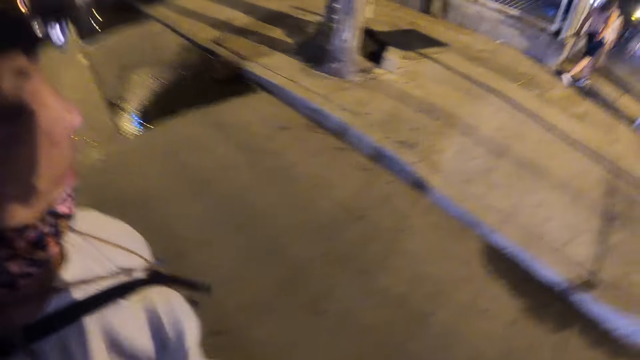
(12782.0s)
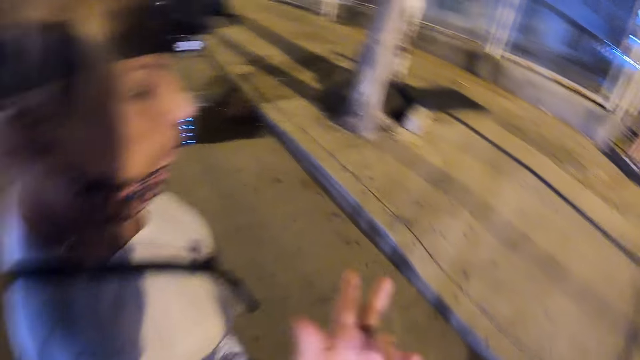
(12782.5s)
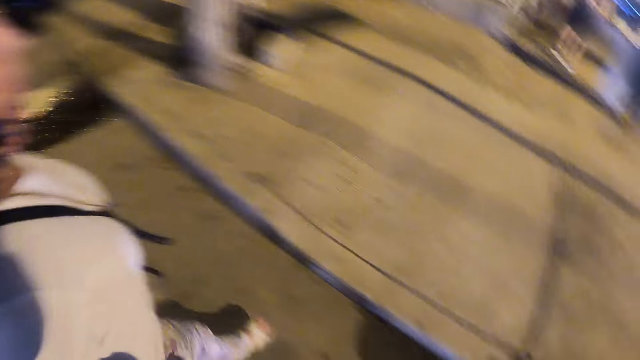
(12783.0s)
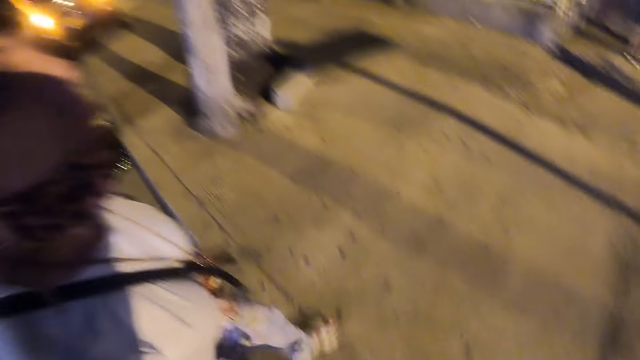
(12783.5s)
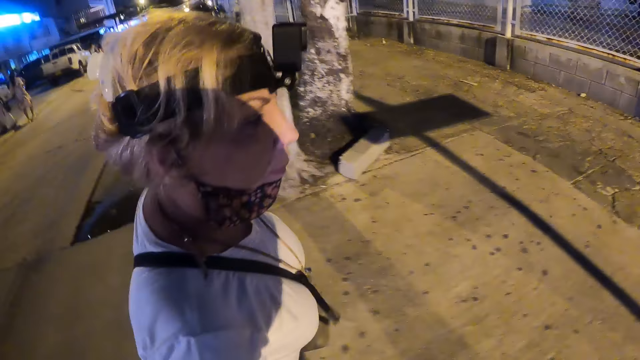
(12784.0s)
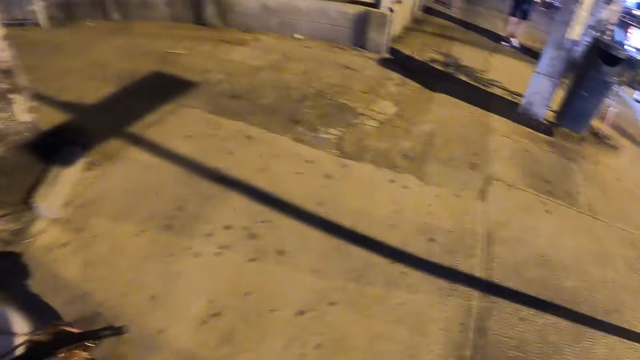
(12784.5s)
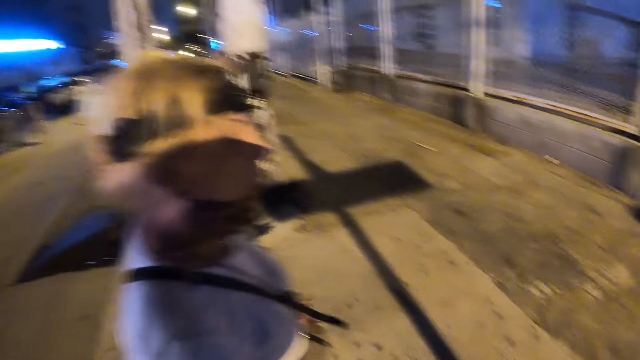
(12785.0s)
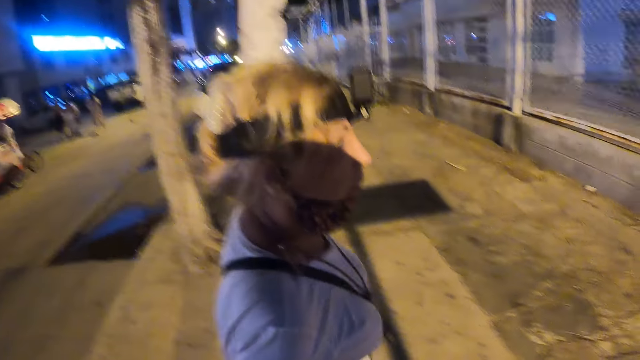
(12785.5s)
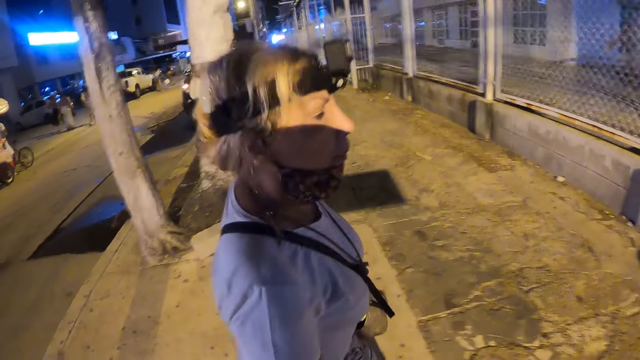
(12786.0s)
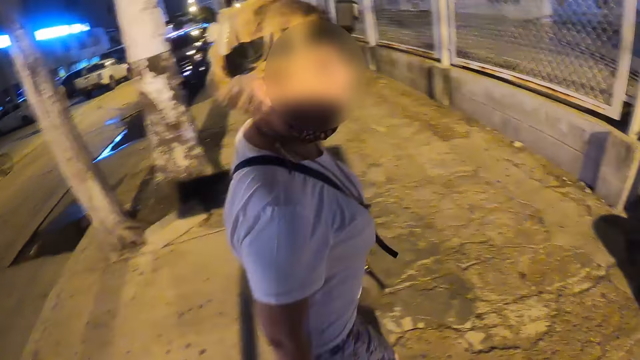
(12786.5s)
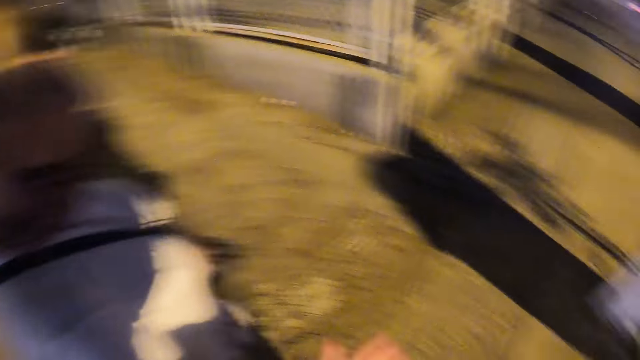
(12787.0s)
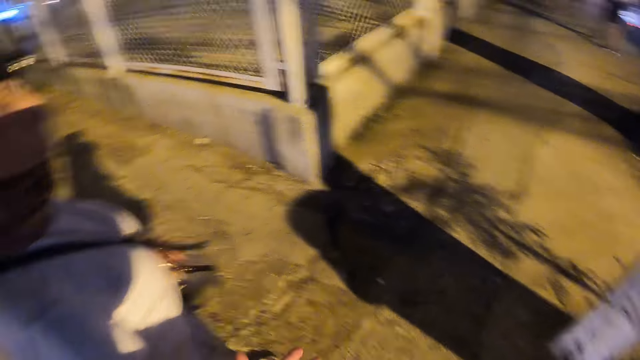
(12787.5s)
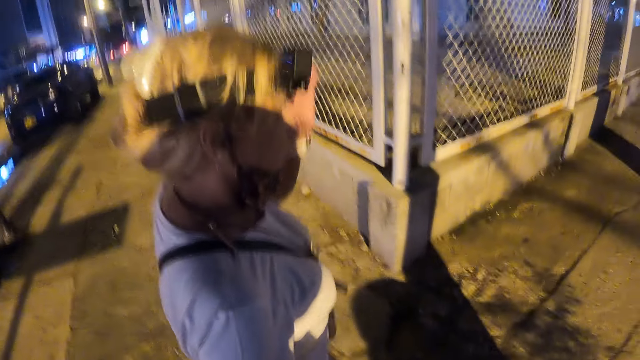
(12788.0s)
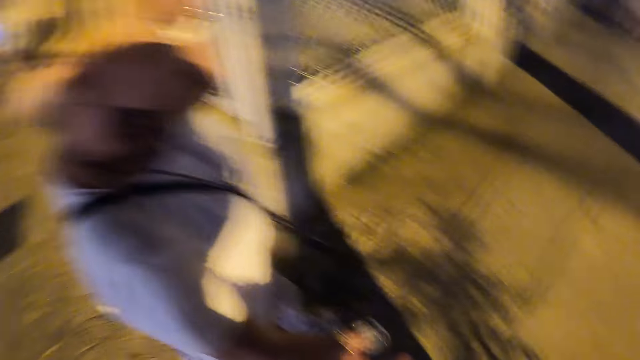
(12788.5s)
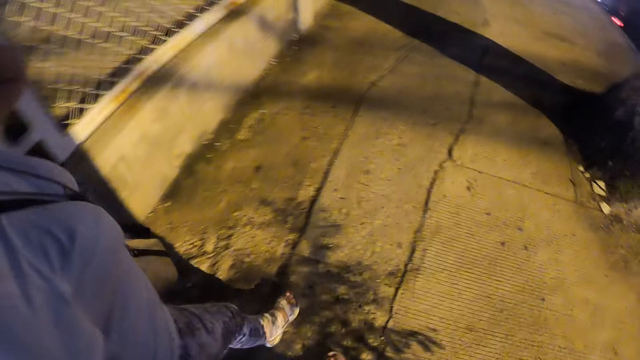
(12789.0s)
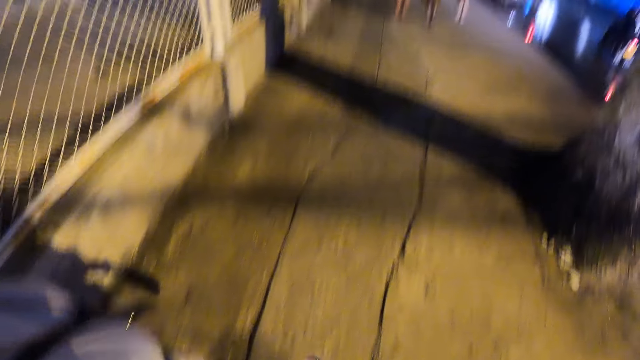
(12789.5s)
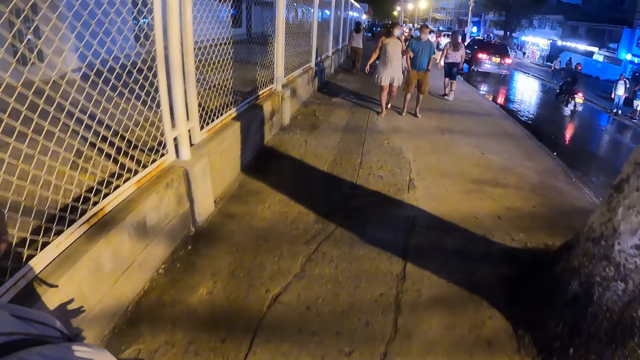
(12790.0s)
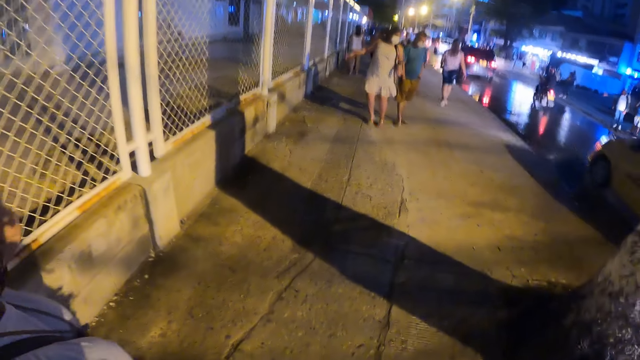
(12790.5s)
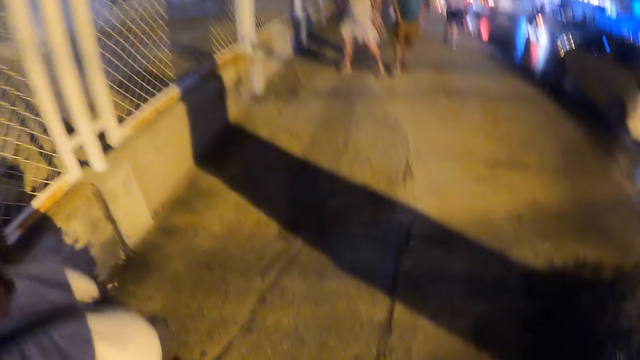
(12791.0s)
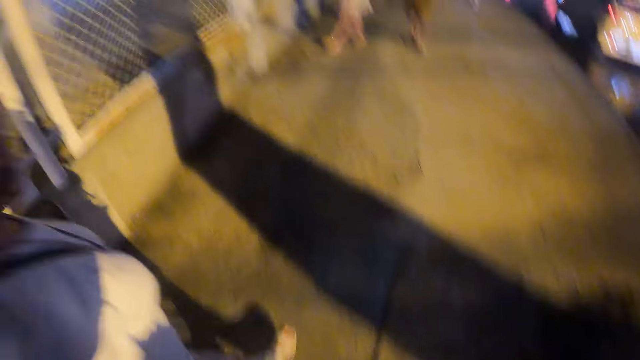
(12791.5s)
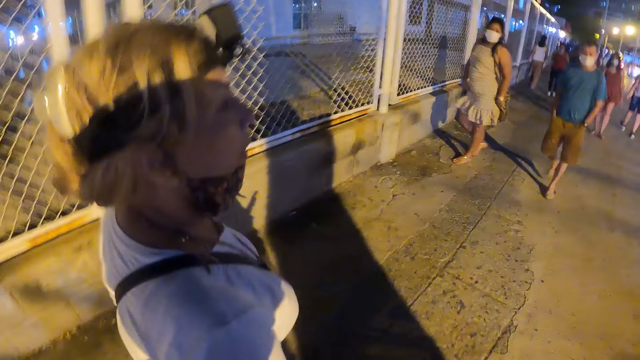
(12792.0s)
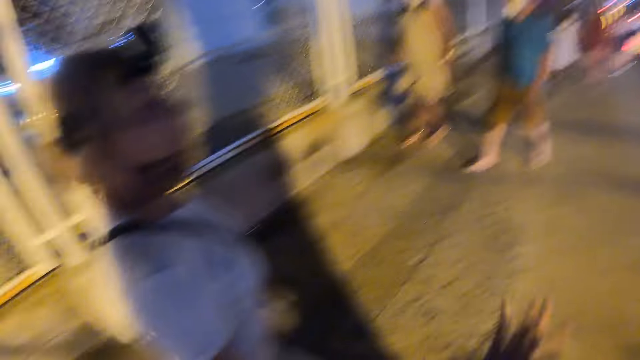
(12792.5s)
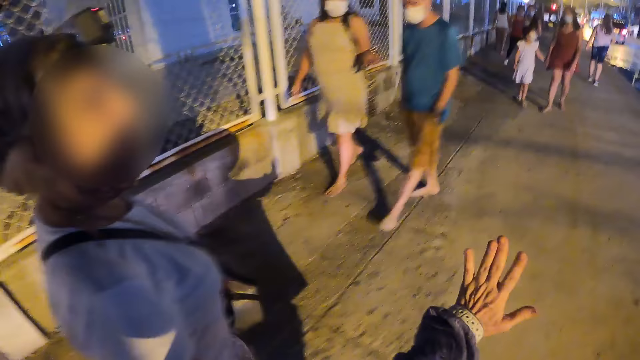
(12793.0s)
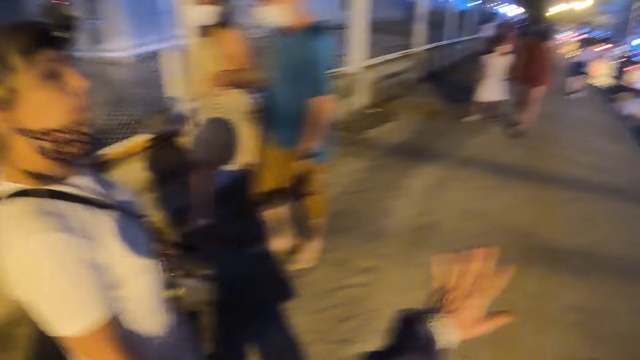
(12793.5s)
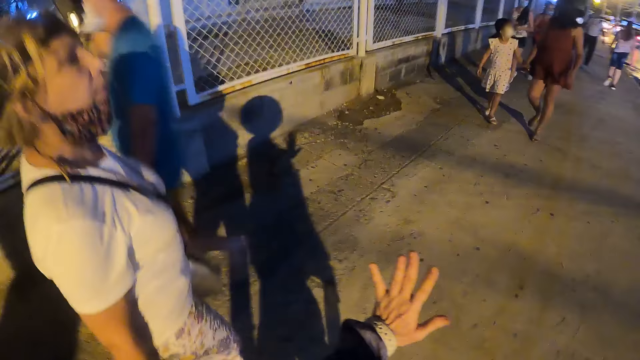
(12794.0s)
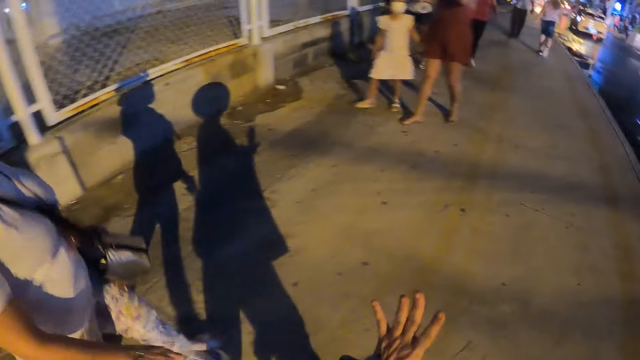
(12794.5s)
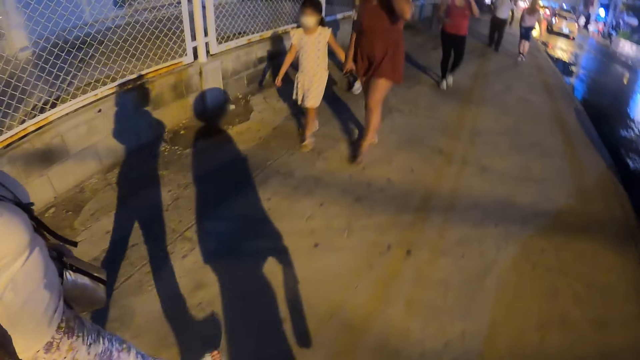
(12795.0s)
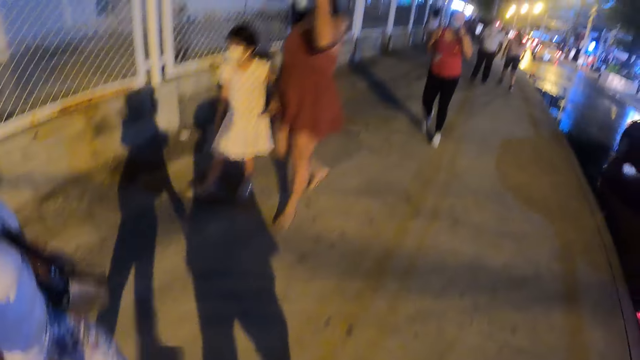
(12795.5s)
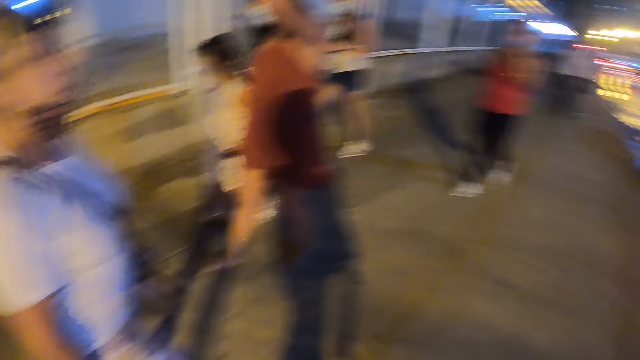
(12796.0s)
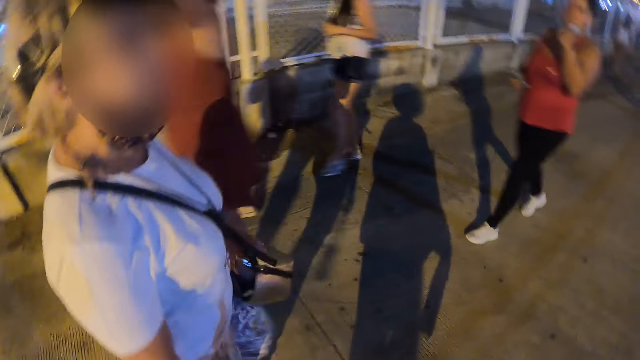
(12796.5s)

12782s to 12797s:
The camera wearer converses with a woman. They walk on a pavement road together with the woman. They spread their fingers.

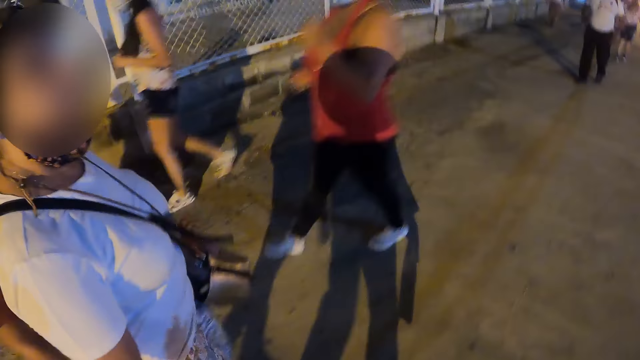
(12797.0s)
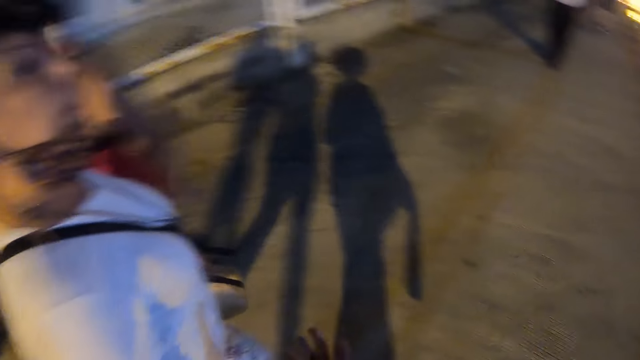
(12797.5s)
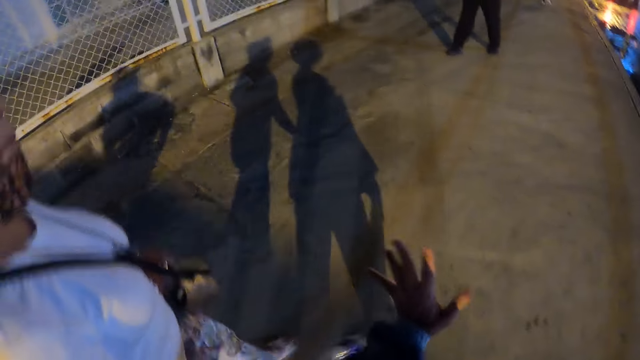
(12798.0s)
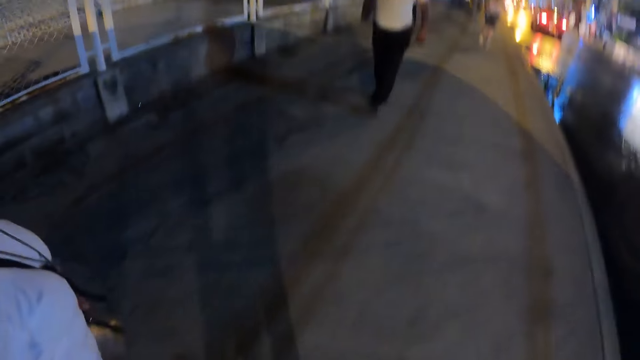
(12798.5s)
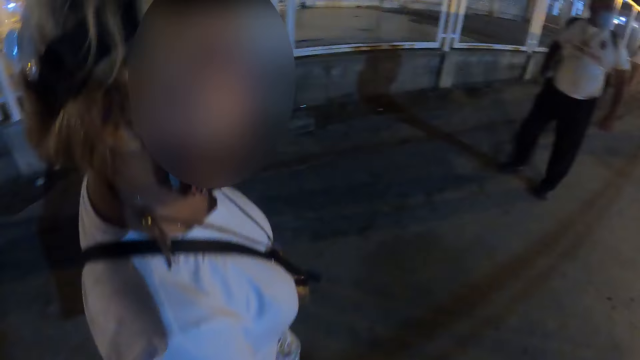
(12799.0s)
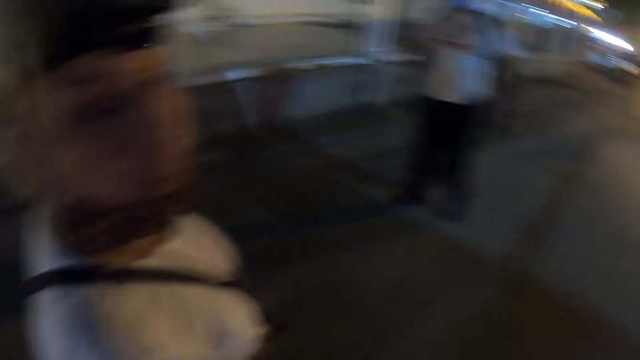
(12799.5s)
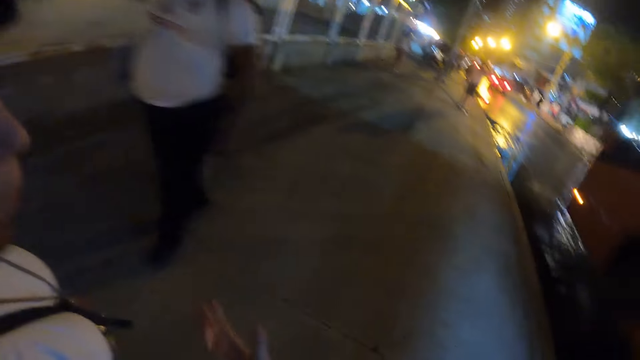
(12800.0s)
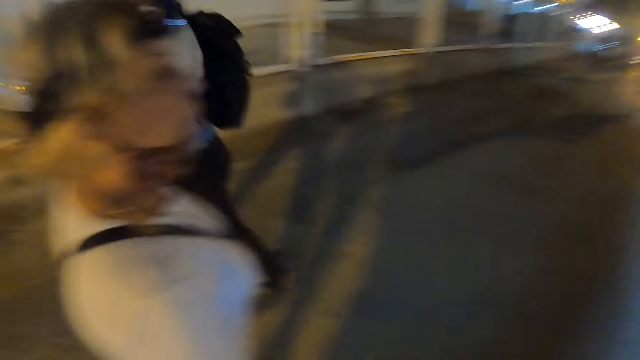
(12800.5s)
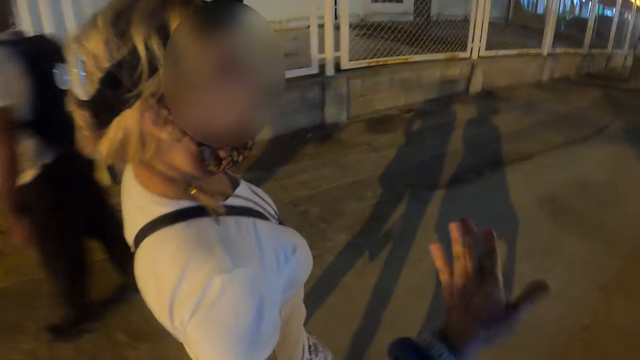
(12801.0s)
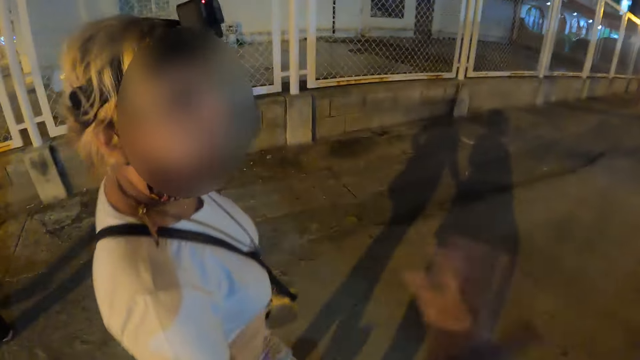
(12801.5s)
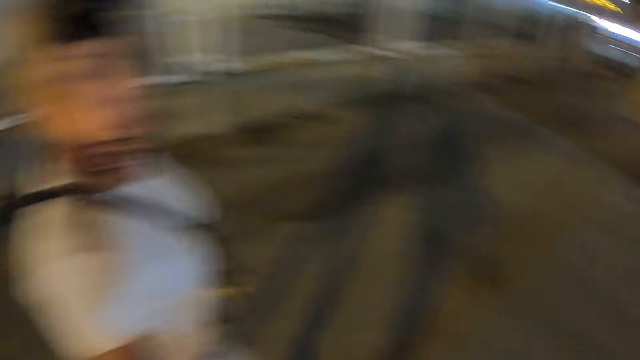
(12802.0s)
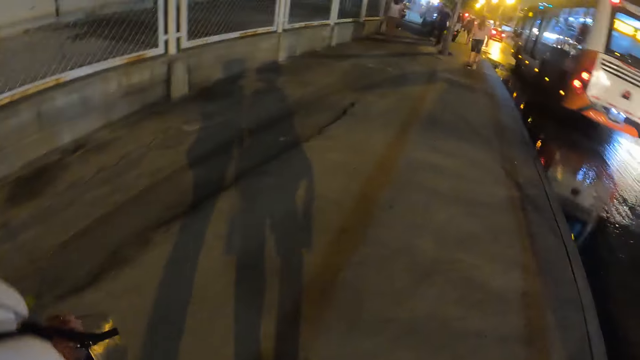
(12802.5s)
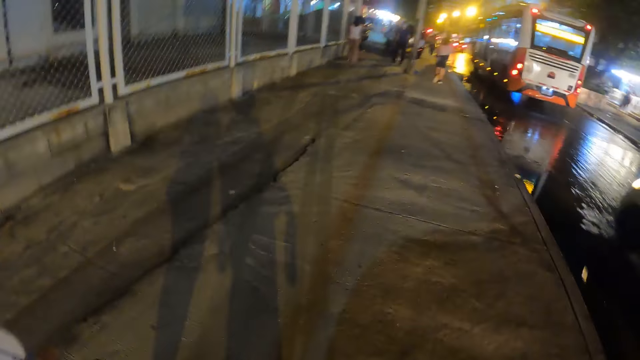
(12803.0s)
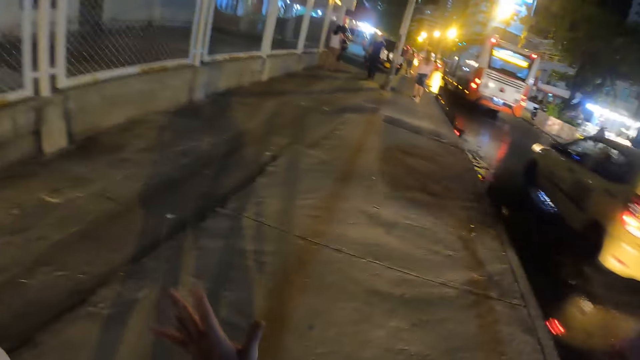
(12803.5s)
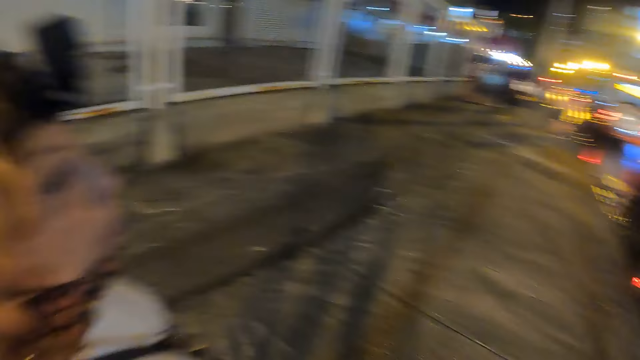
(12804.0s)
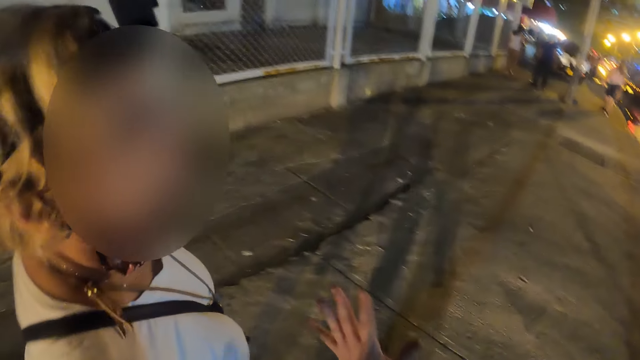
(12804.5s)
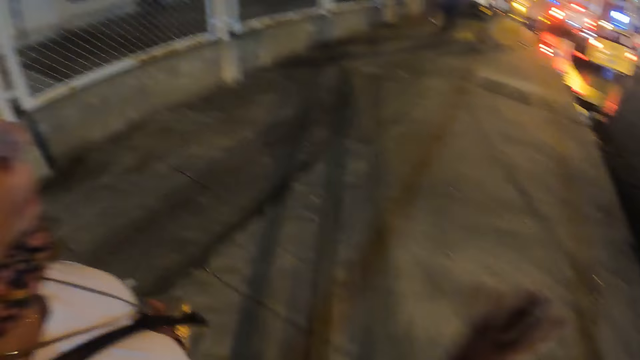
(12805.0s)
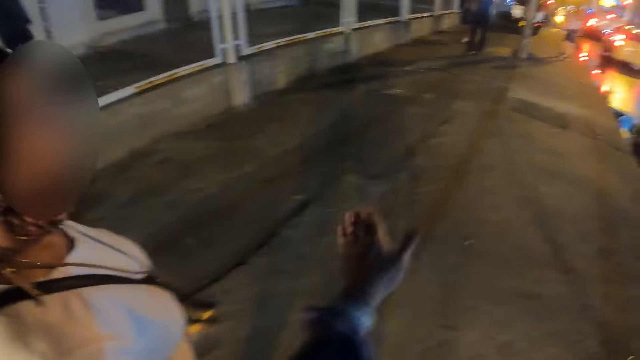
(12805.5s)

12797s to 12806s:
A woman walks on the sidewalk. The camera wearer walks on the sidewalk.
